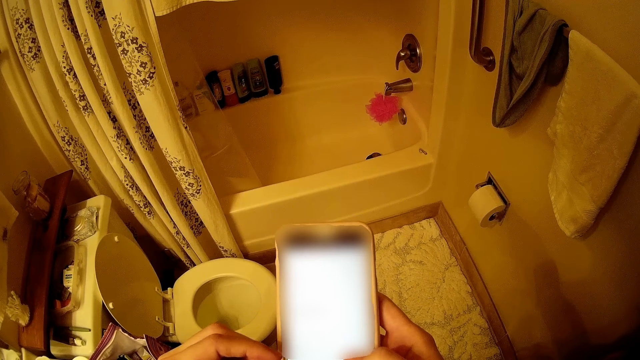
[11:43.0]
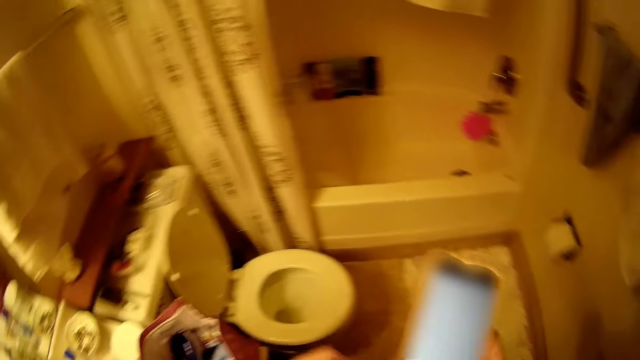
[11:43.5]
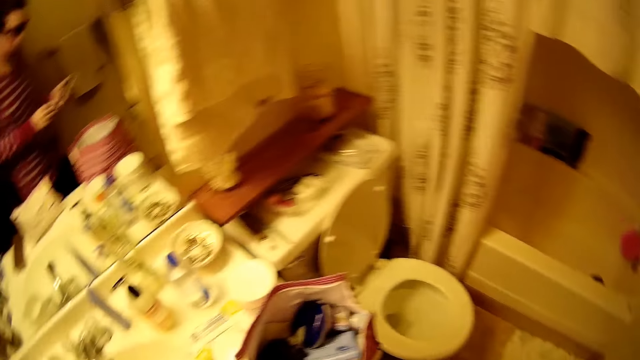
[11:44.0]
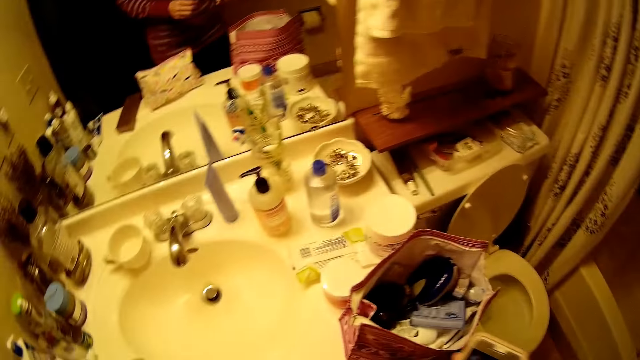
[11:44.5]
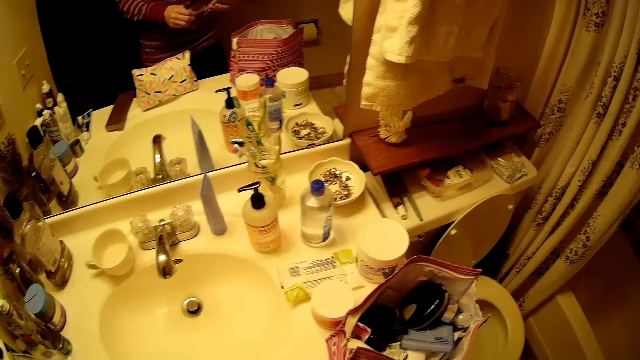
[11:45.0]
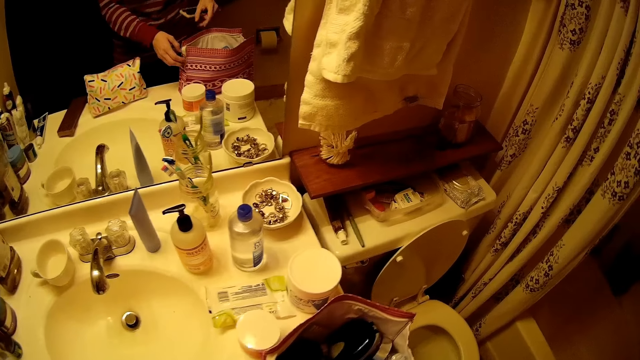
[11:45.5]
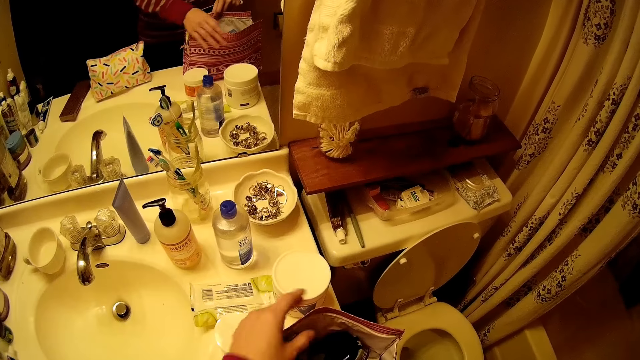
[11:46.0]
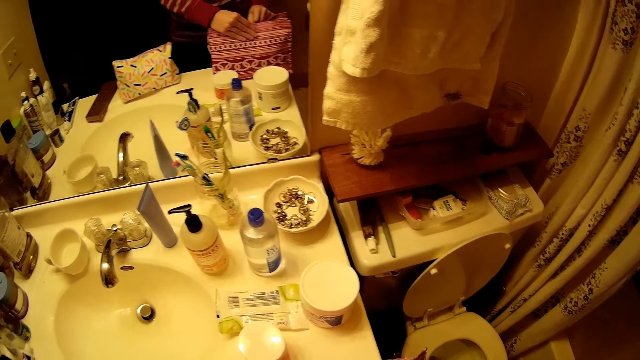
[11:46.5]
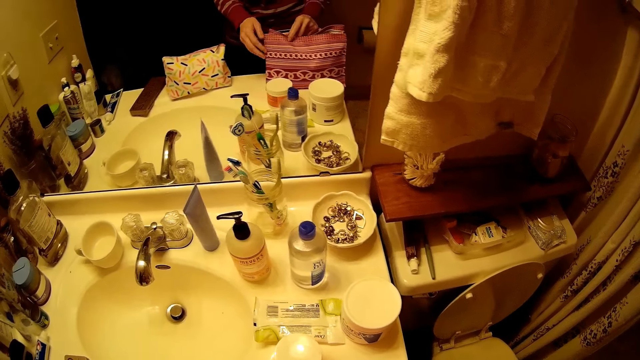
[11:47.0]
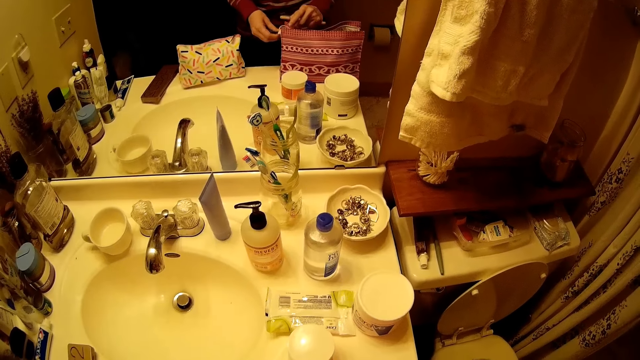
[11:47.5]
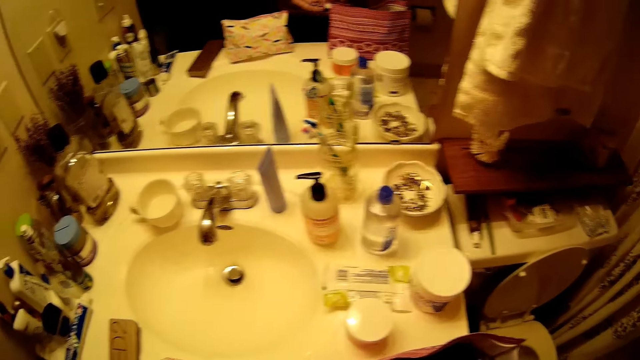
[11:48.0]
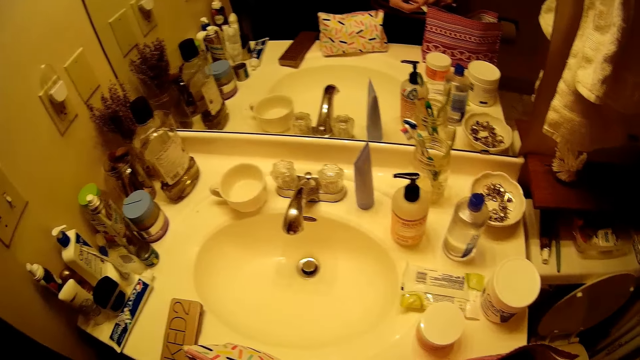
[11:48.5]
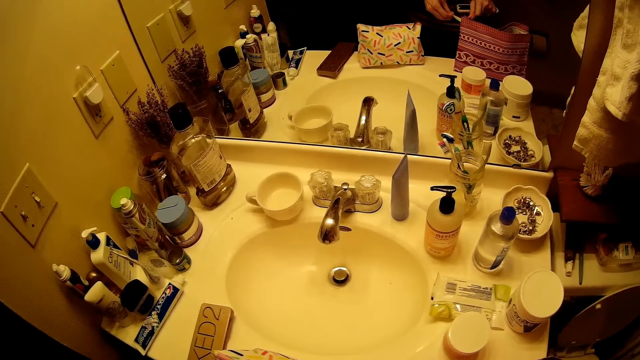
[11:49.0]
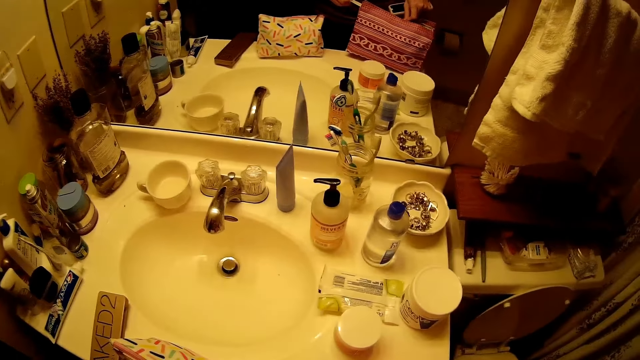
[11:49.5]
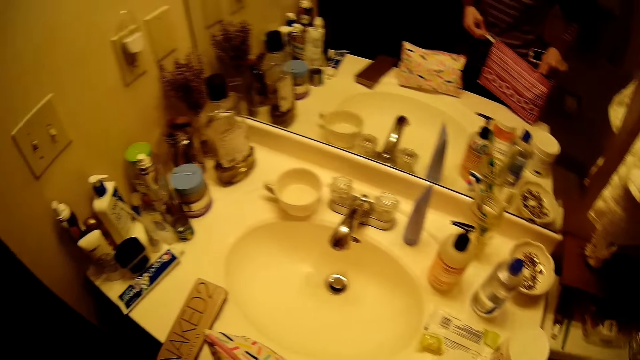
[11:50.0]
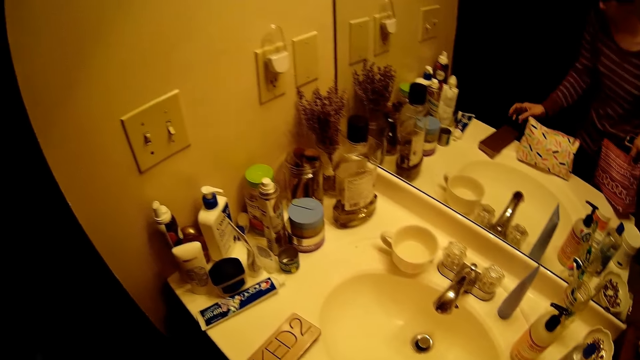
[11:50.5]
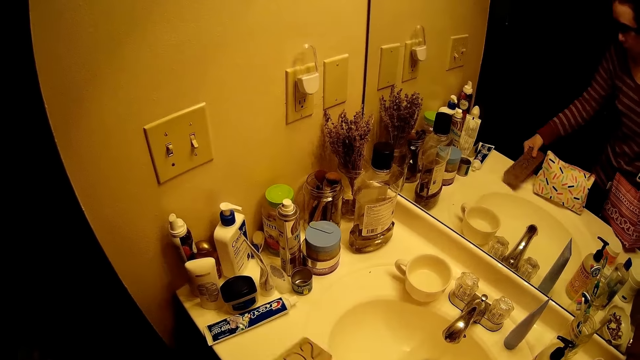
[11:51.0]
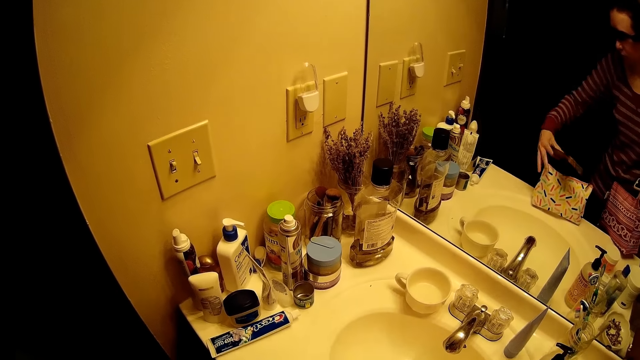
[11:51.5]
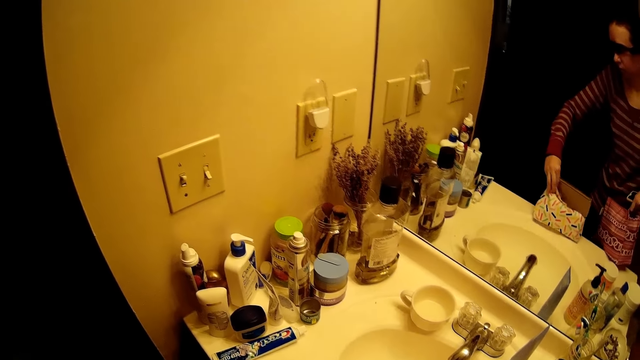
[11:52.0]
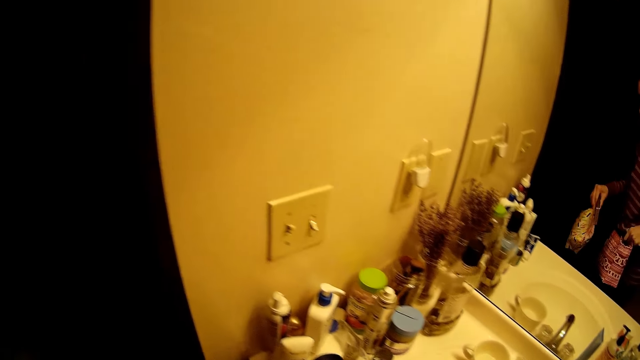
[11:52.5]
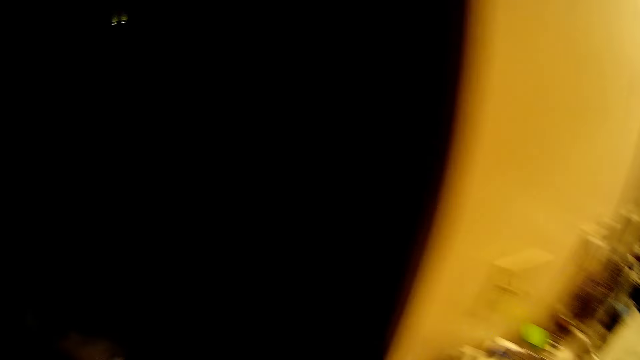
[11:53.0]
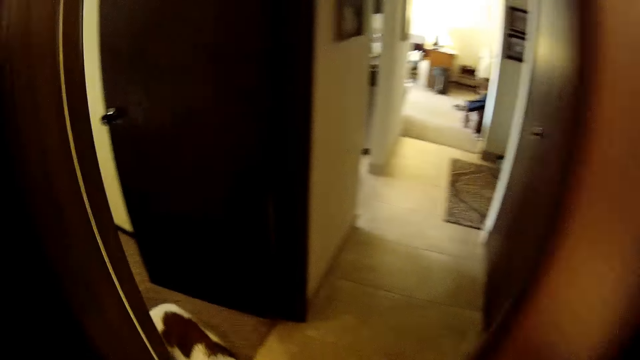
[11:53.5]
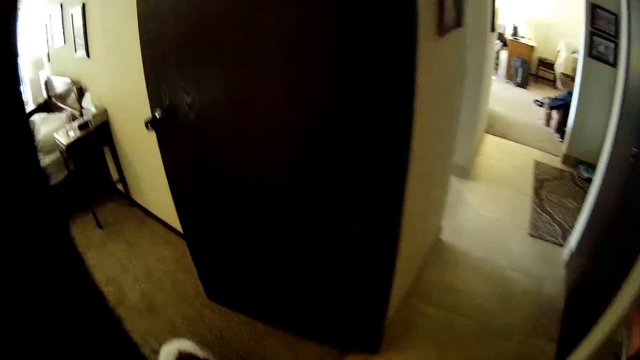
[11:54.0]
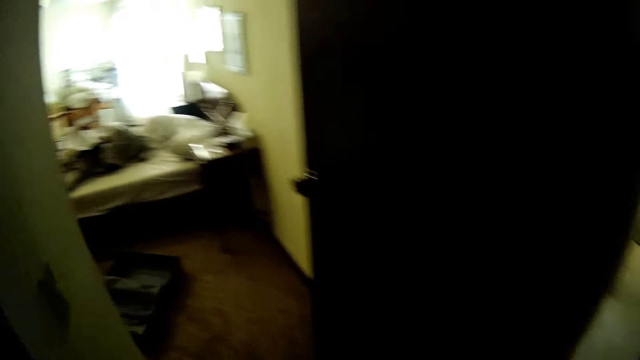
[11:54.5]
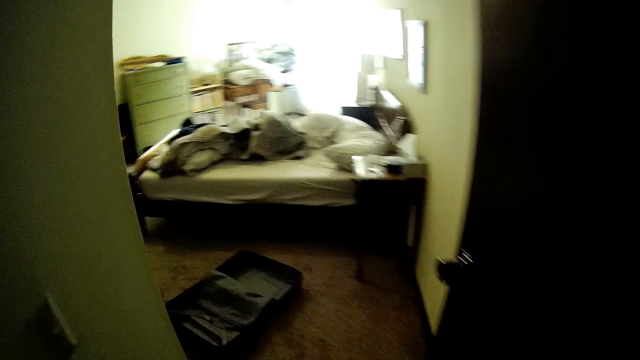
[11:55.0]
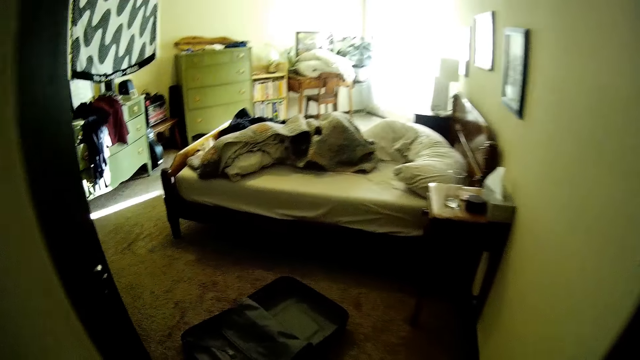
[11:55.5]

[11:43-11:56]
The camera wearer turns around the sink. She closes the cosmetic bag or pouch bag with her left hand. She grabs the pouch bag with both hands. She picks up the pack of cosmetic from the wash hand basin. She picks a piece of wood from the sink. She moves from the toilet into a room, the bedroom.

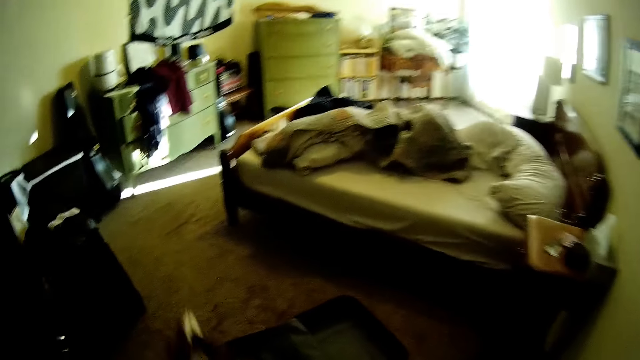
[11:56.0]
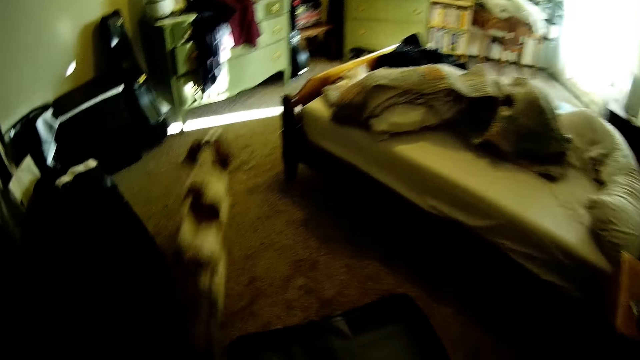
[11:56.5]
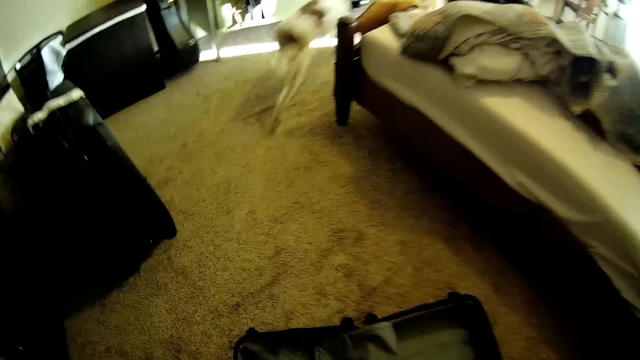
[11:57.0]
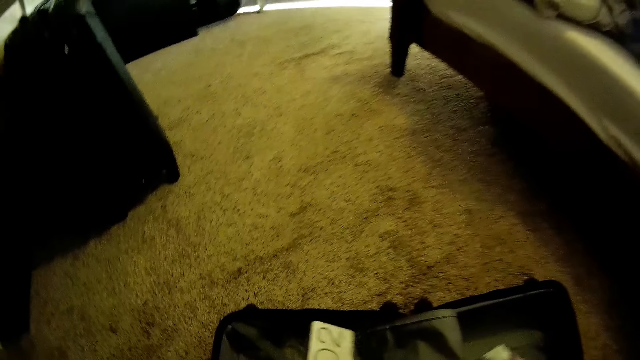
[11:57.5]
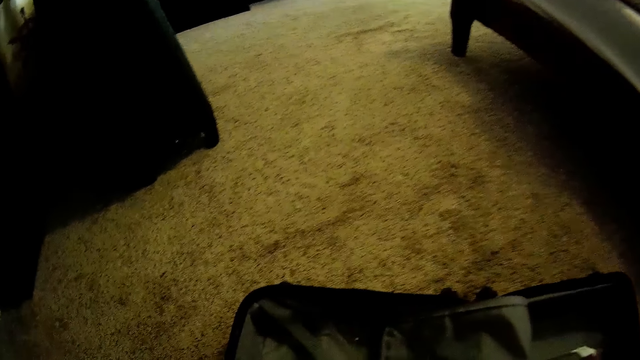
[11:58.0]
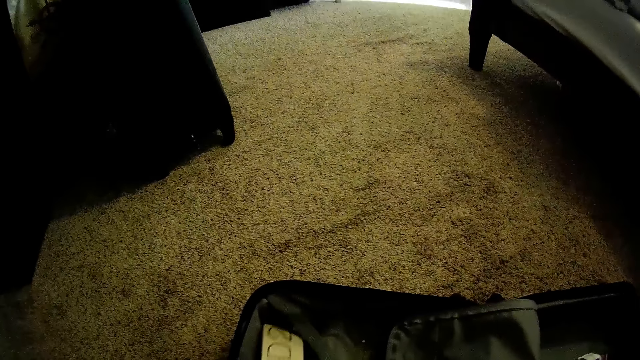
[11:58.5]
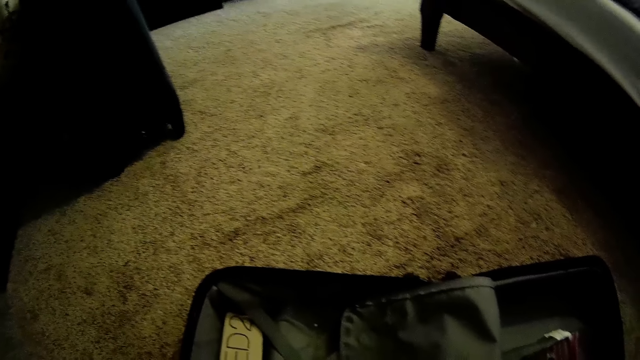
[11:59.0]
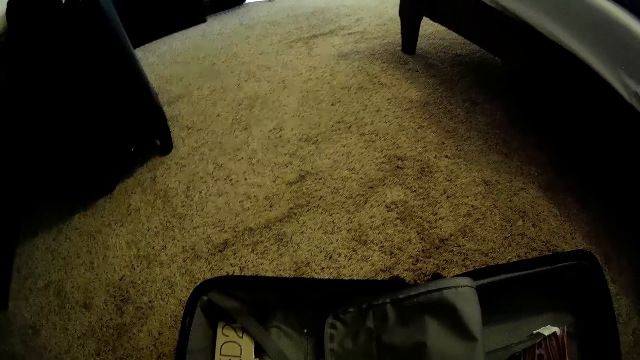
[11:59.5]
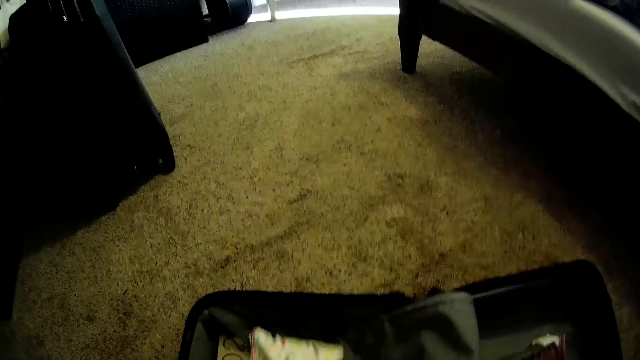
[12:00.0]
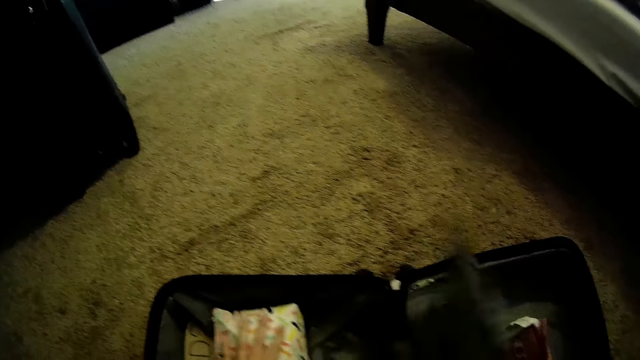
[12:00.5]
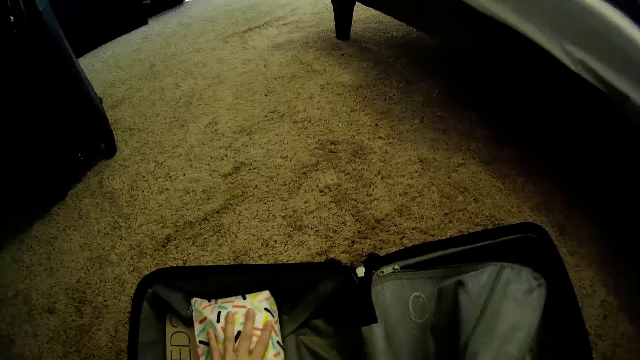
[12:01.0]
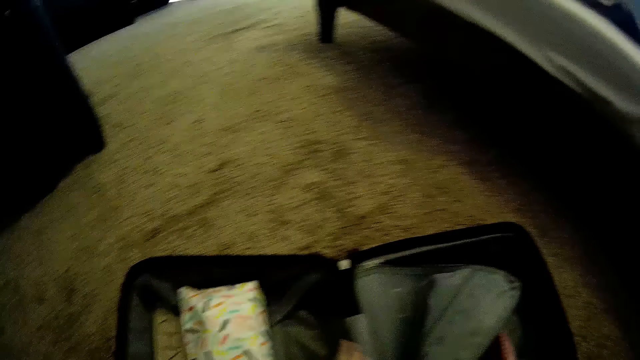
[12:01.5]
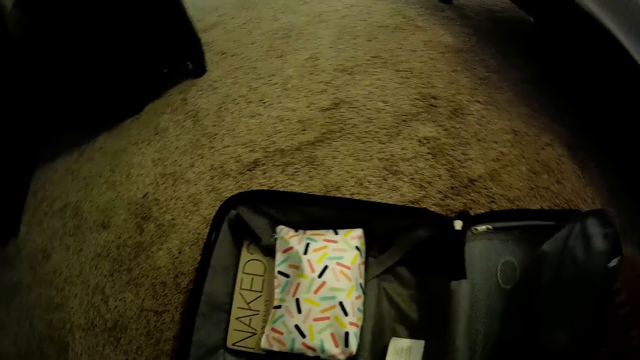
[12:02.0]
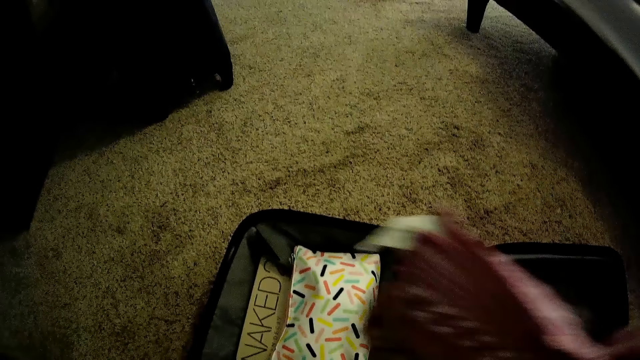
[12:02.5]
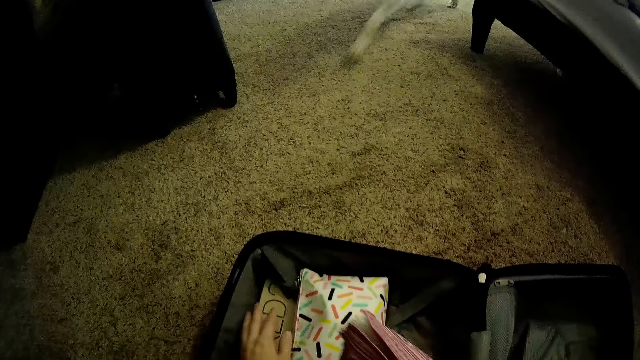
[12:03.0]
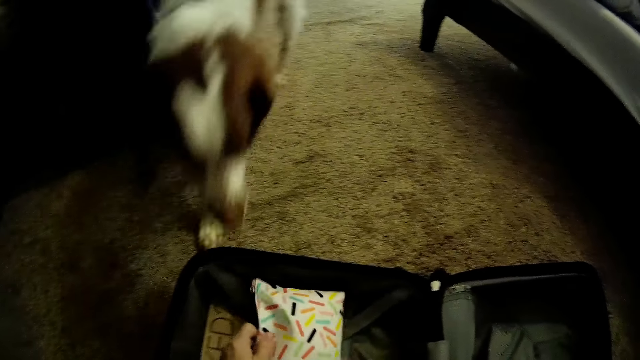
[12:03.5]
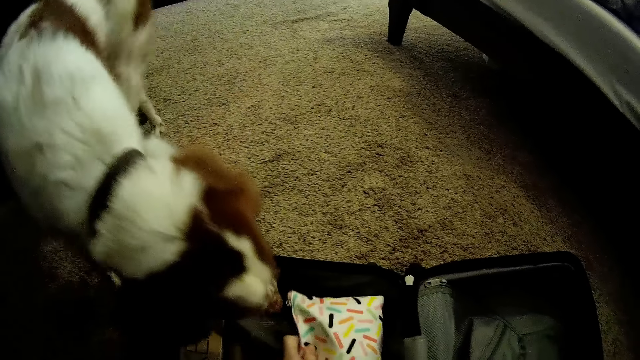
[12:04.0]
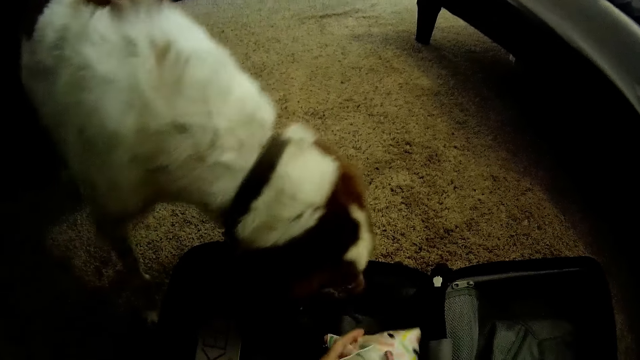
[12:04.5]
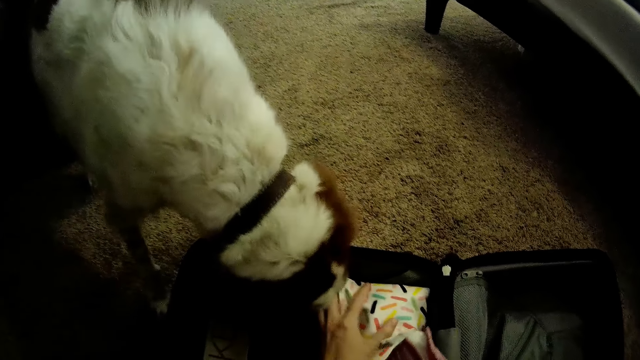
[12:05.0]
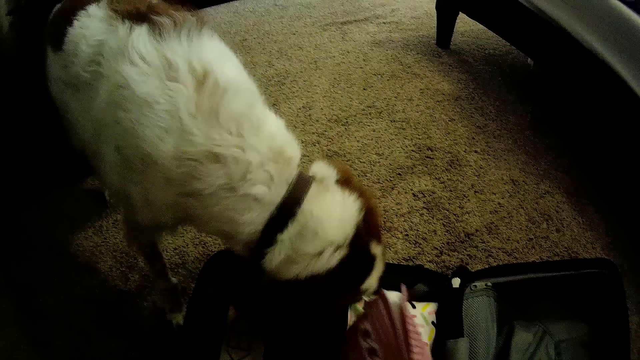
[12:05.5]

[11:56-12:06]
The camera wearer drops the pack of cosmetic into a black bag on the floor. She drops the cosmetic bag into the black bag on the floor. She lifts up a bag from the black bag with her right hand. She moves the bag towards the black bag on the floor with her right hand.
